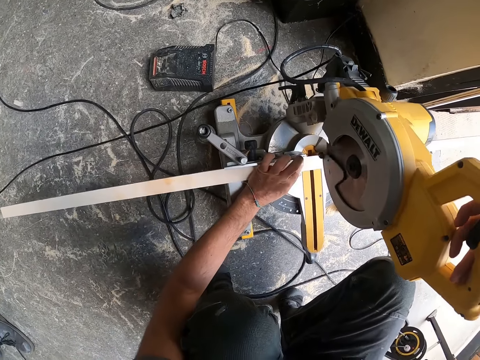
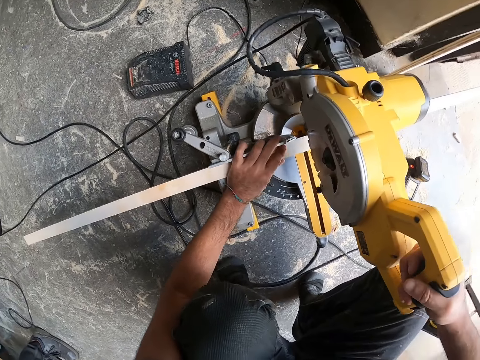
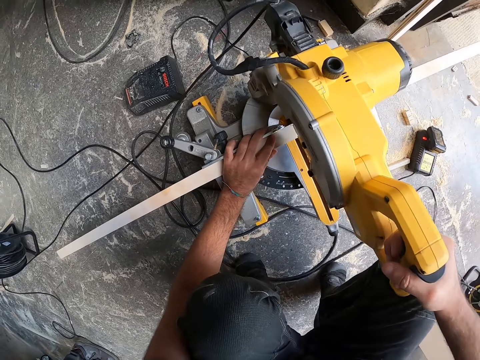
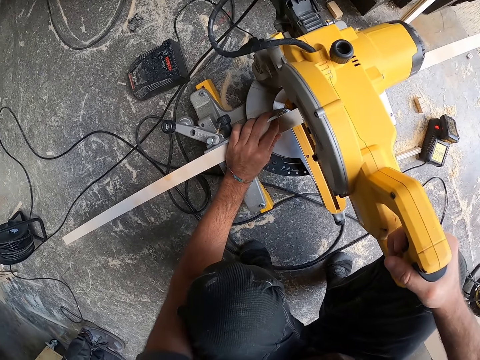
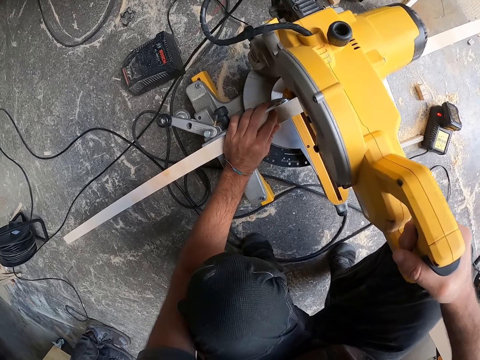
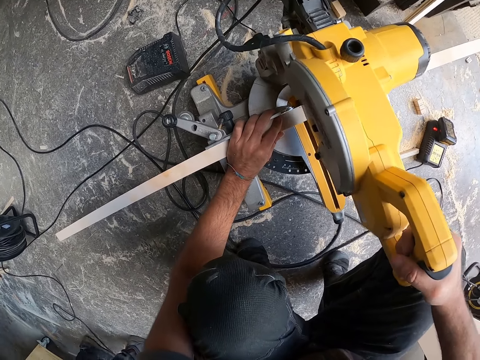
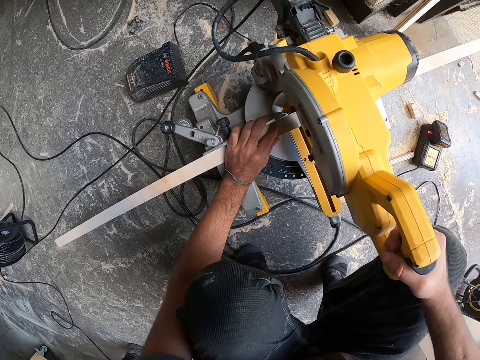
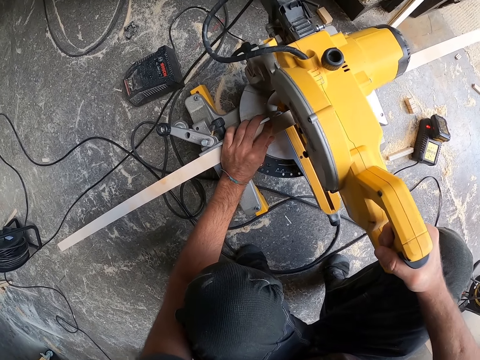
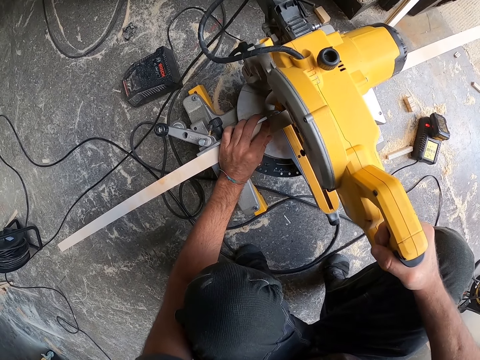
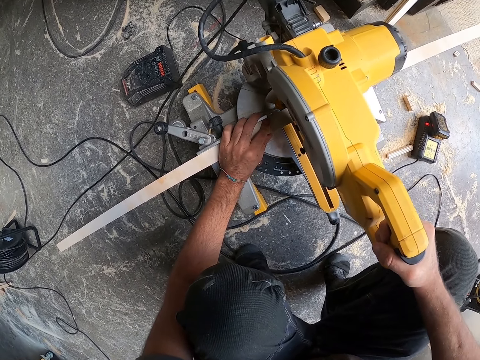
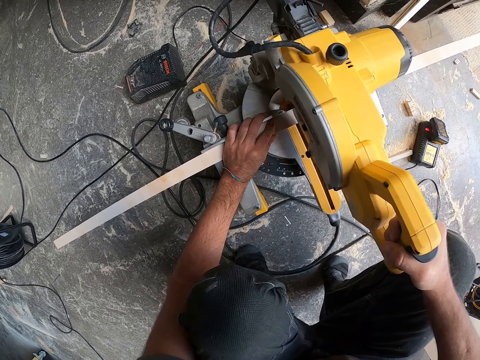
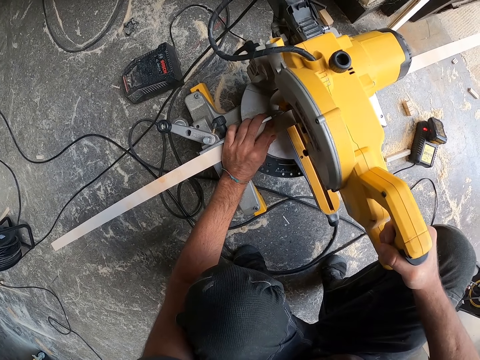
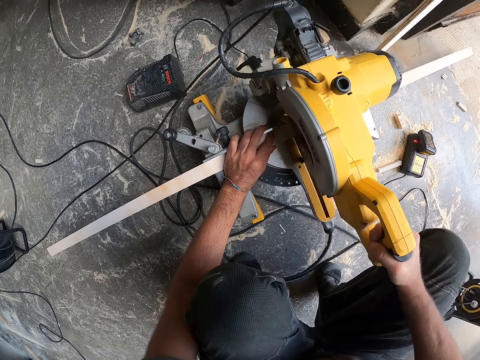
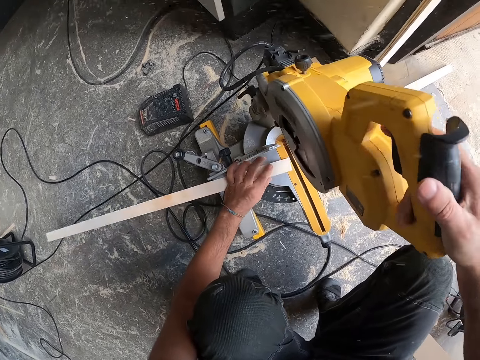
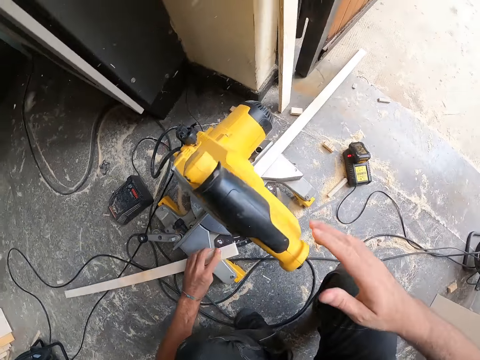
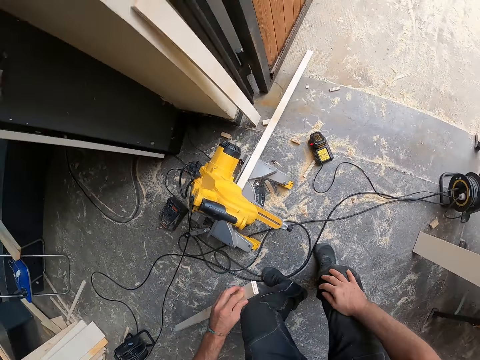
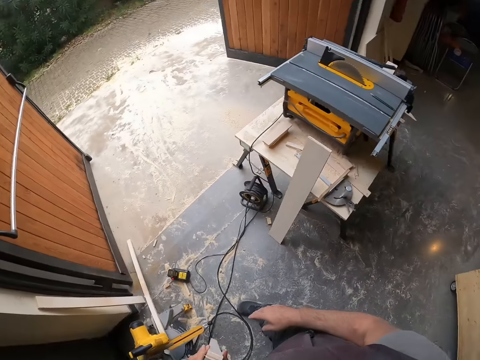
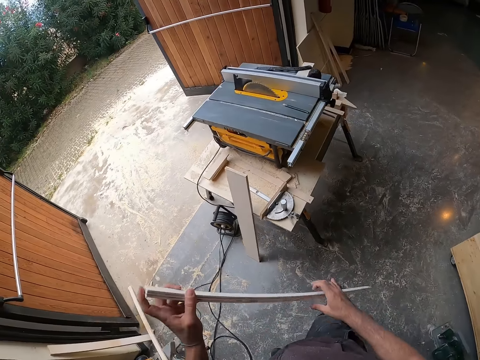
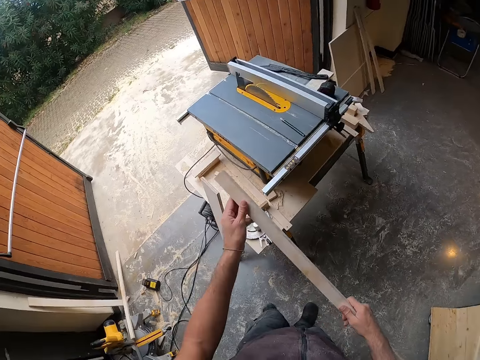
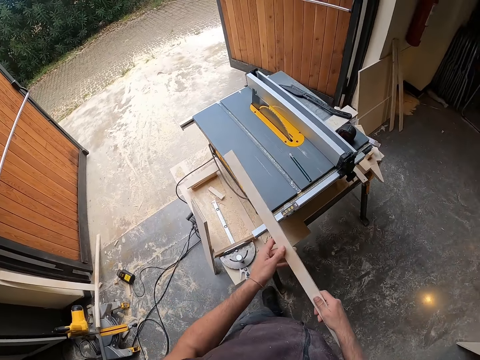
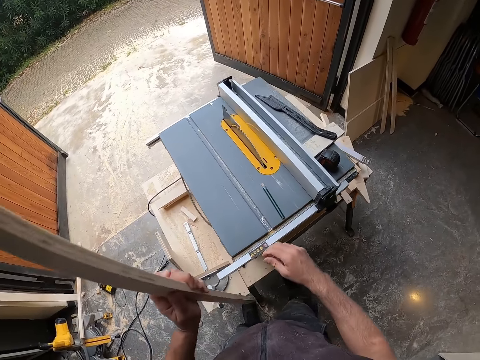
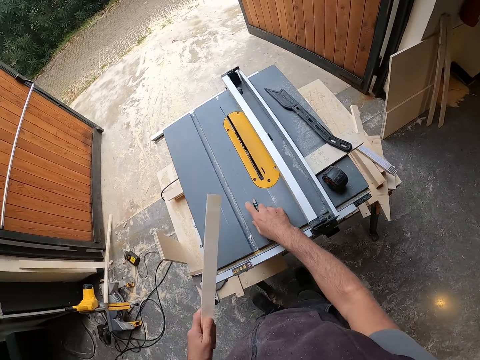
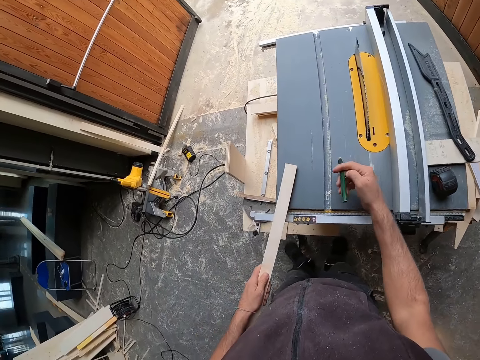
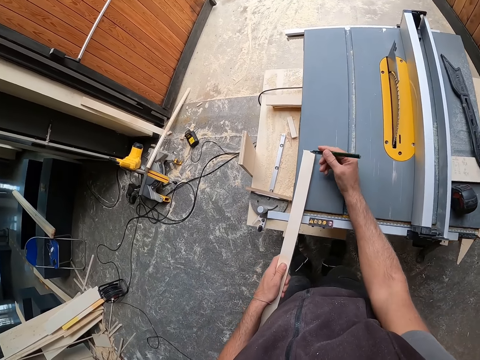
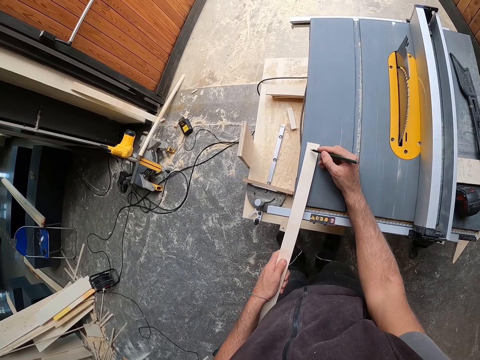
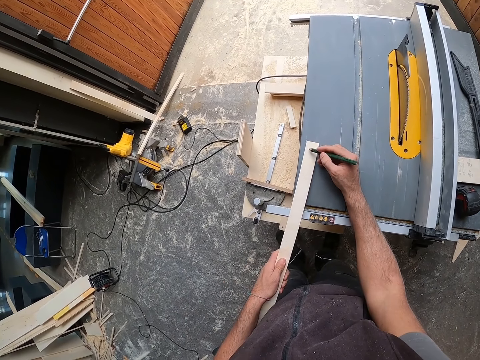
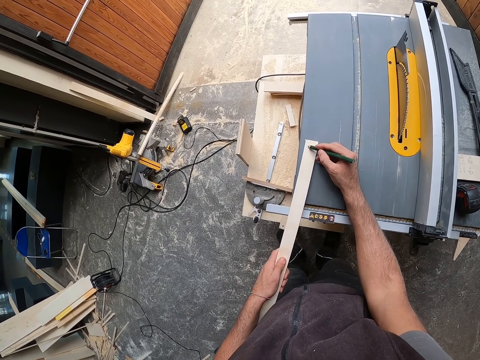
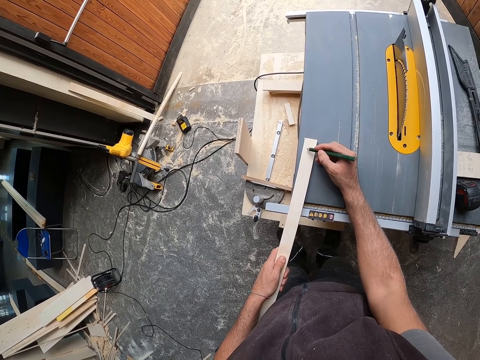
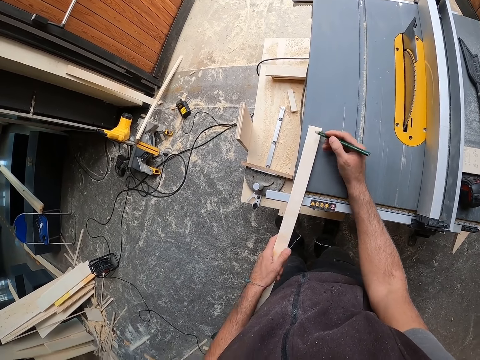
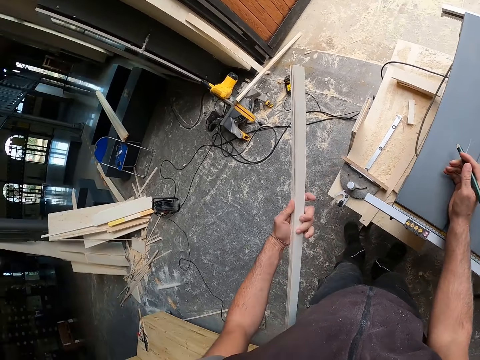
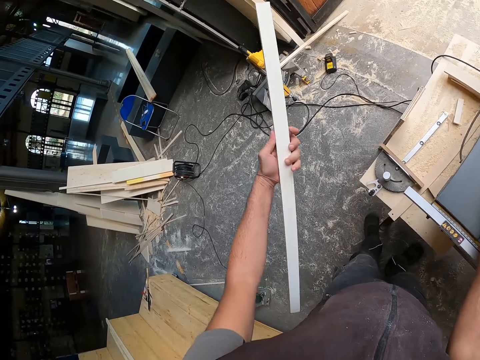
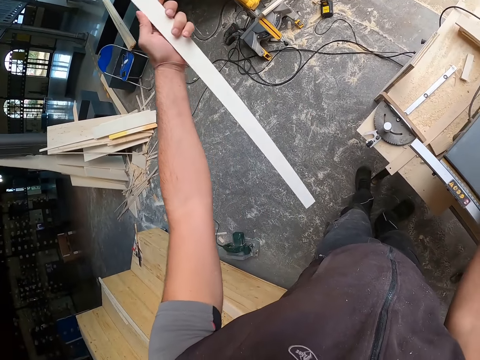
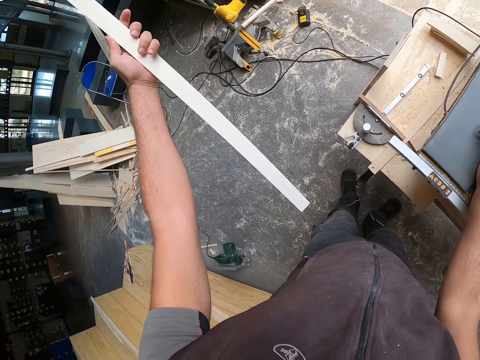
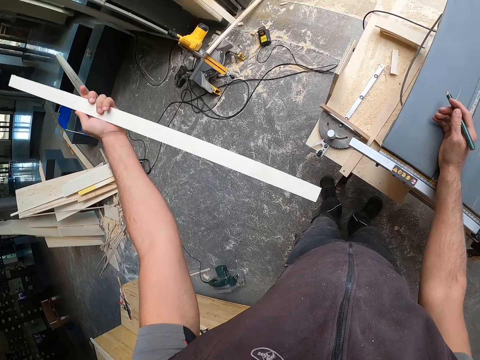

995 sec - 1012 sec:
The camera wearer cuts the piece of wood with the miter saw or jig saw in his right hand. He lifts a piece of wood on the jig saw in his left hand. He walks in the workshop. He holds the piece of wood with both hands. He picks the marker on the table saw with his right hand. He drops the piece of wood in his left hand on the table saw. He writes on the piece of wood with the marker in his right hand. He lifts the piece of wood in his left hand from the table saw. He turns the wood.

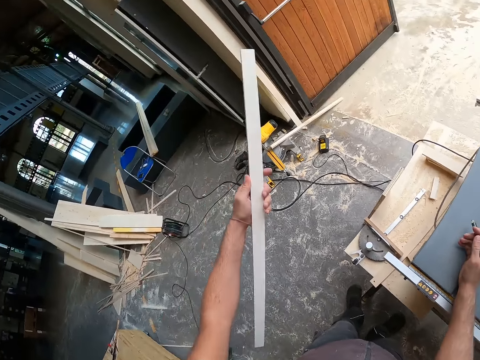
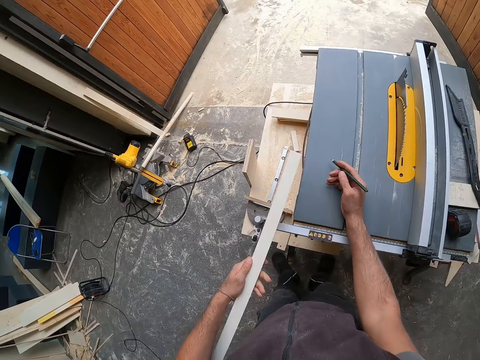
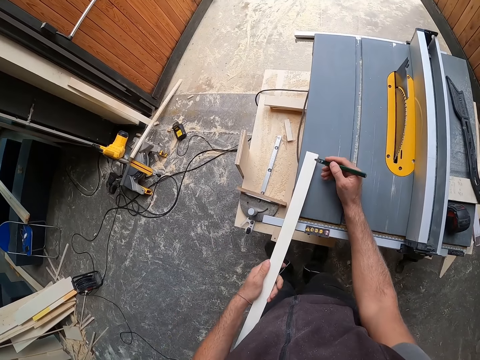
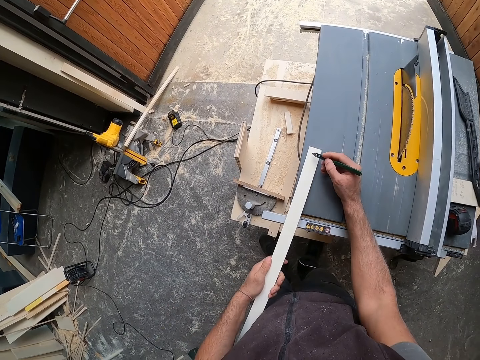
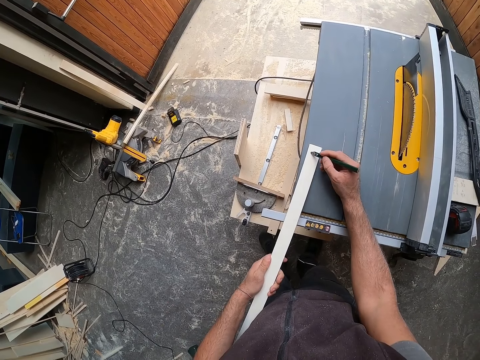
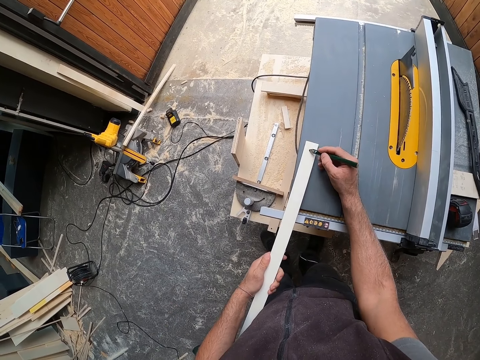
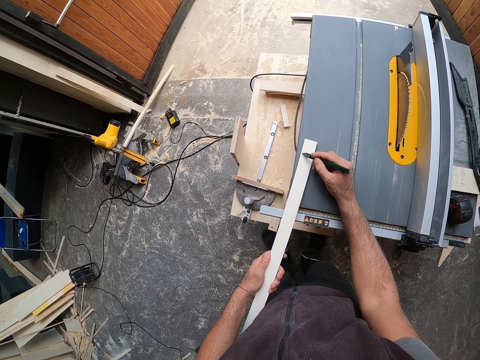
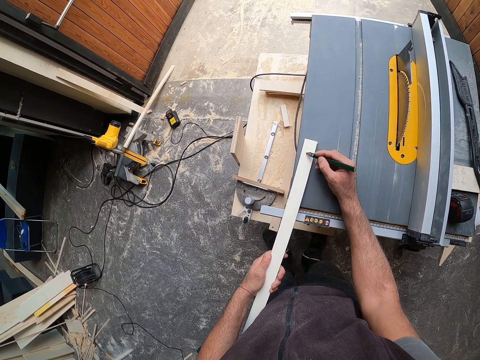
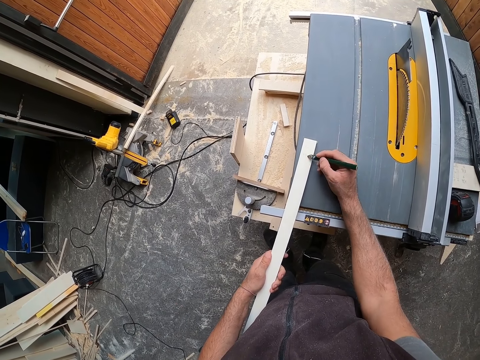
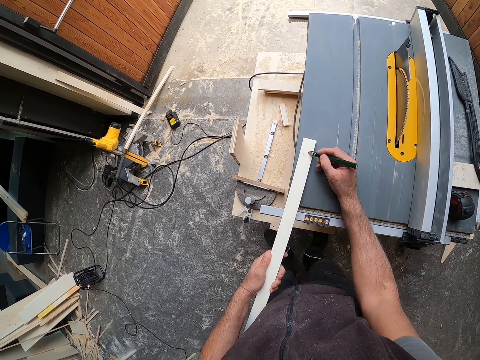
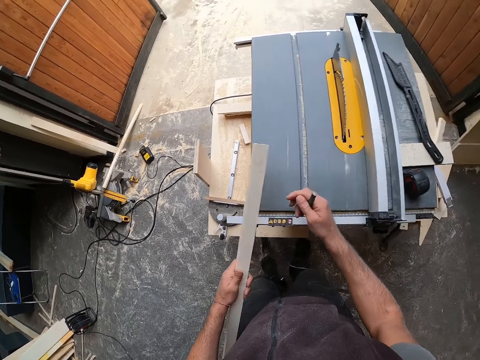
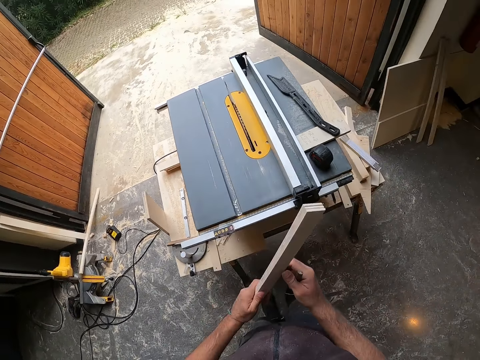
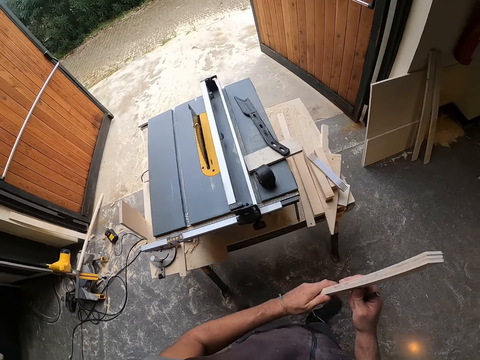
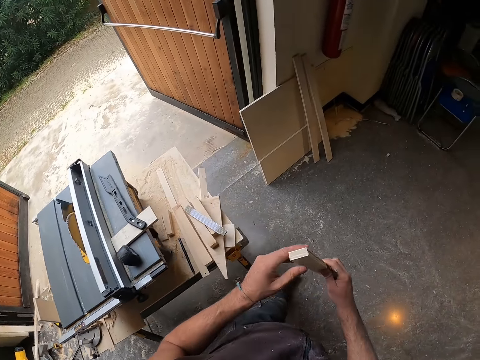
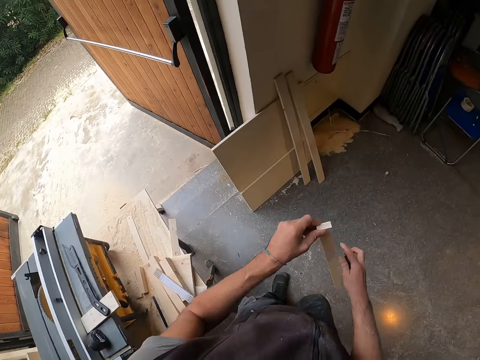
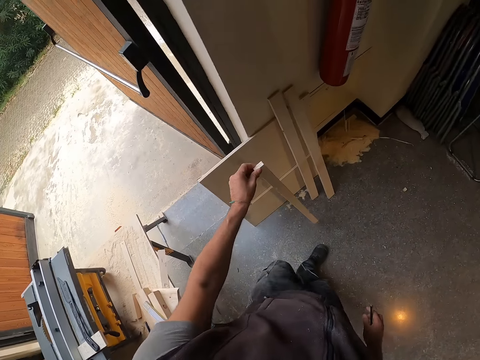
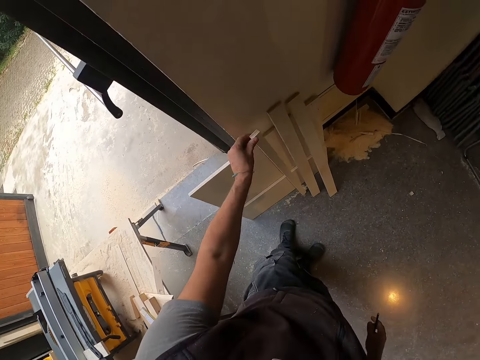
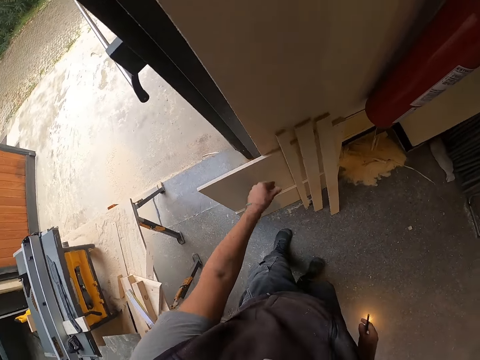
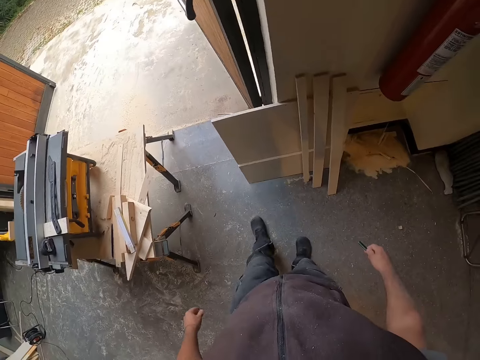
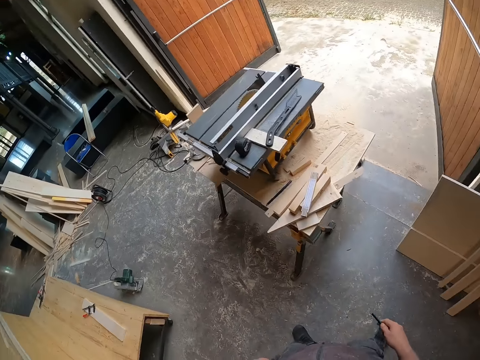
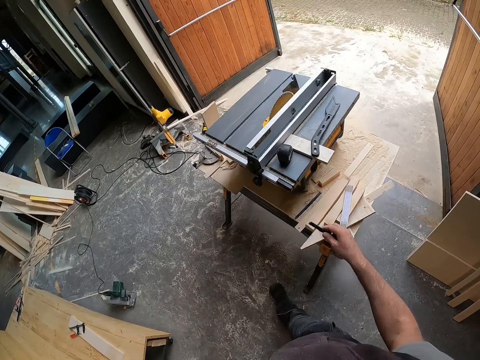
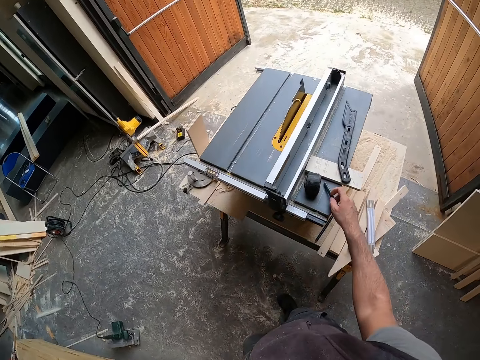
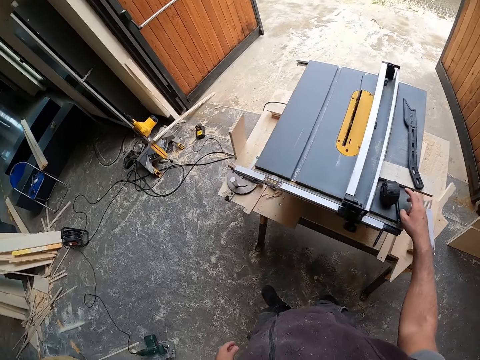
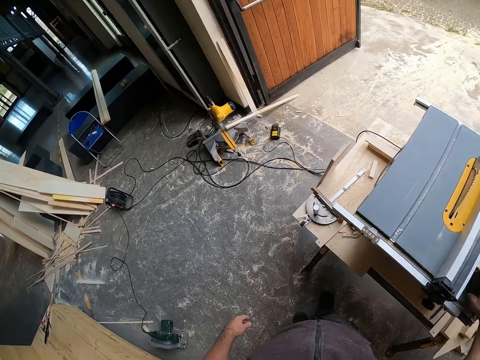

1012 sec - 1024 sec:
The camera wearer drops the piece of wood in his left hand on the table saw. He writes on the piece of wood with the marker in his right hand. He lifts the piece of wood in his left hand from the table saw. He walks in the workshop. He holds the piece of wood with both hands. He leans the piece of wood in his left hand against the wall. He walks in the workshop. He drops the marker in his right hand on the table saw. He picks the measuring tape on the table saw with his right hand.
